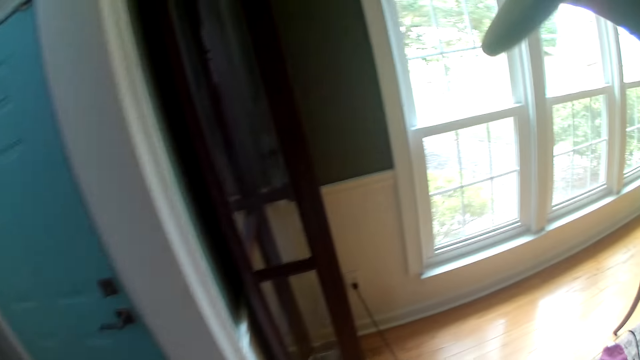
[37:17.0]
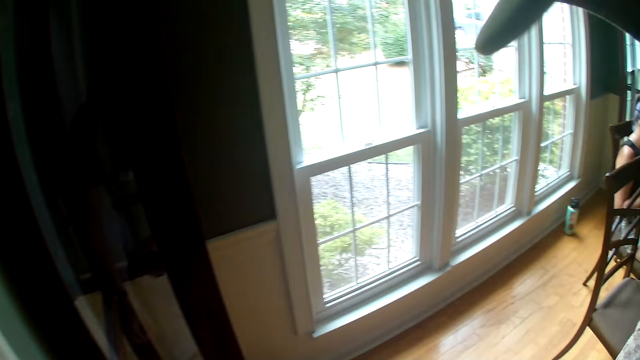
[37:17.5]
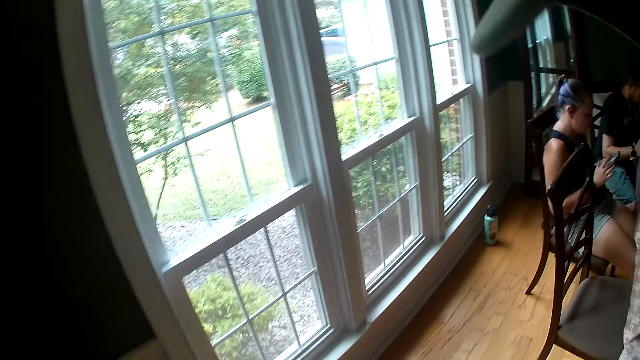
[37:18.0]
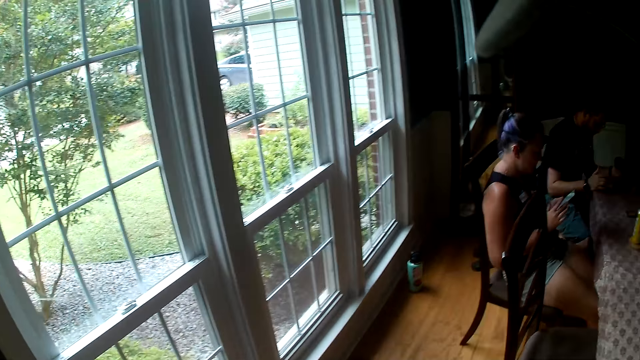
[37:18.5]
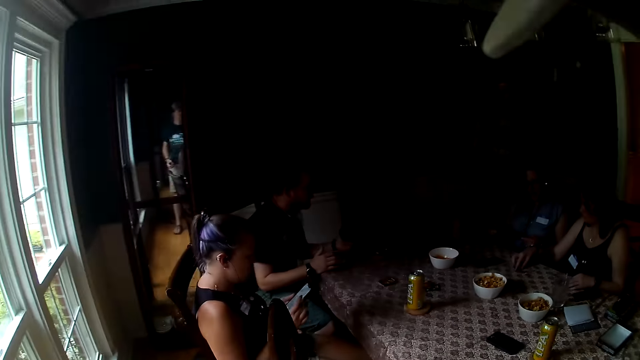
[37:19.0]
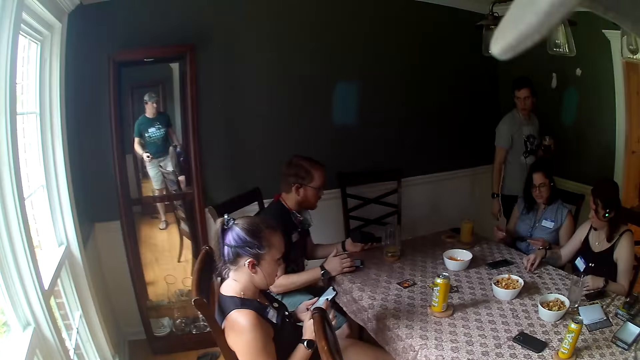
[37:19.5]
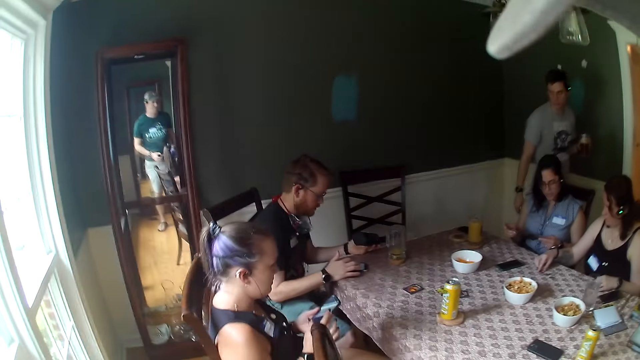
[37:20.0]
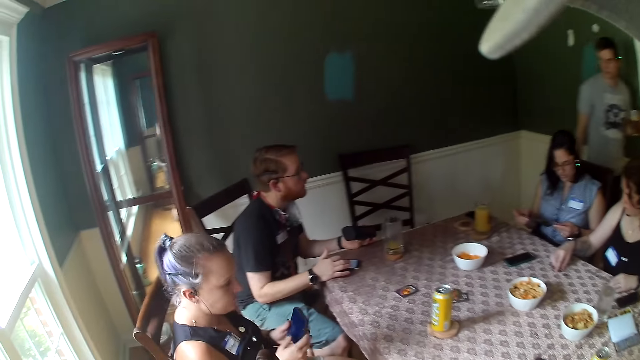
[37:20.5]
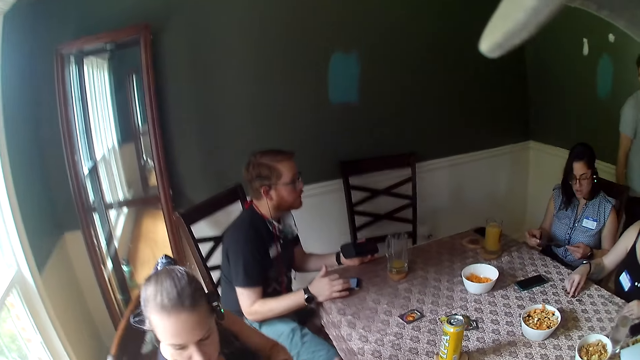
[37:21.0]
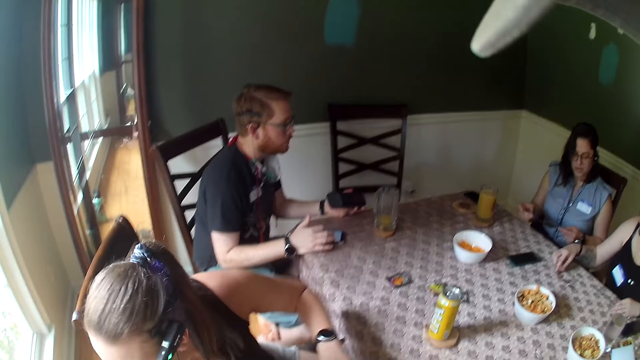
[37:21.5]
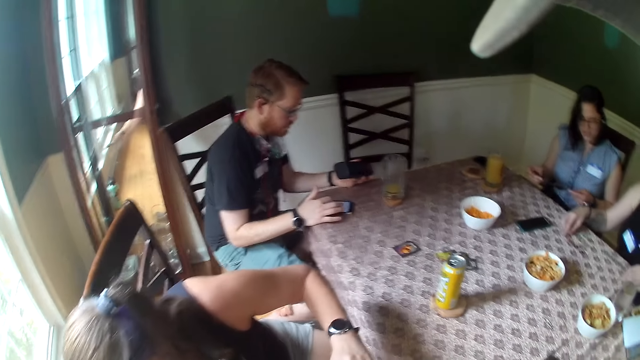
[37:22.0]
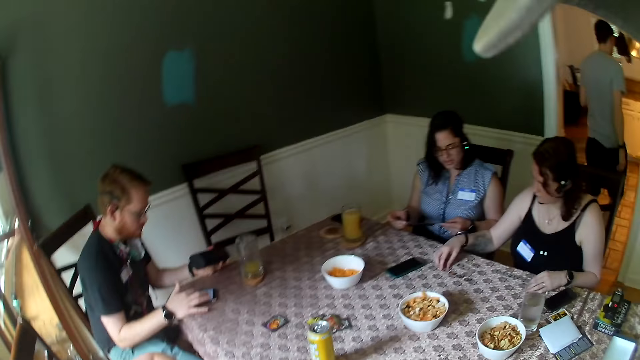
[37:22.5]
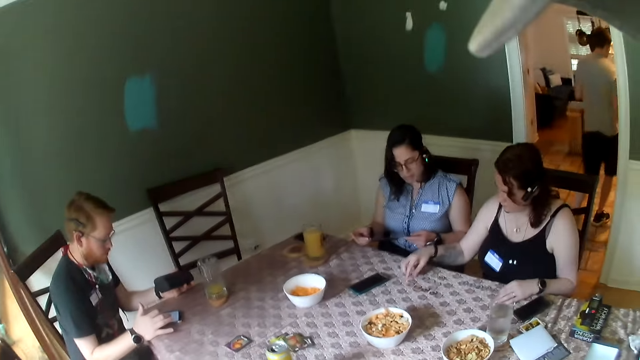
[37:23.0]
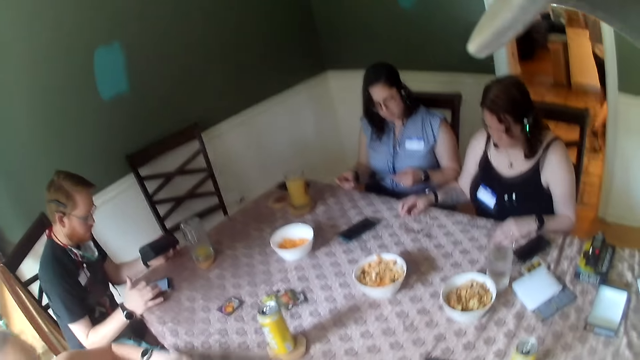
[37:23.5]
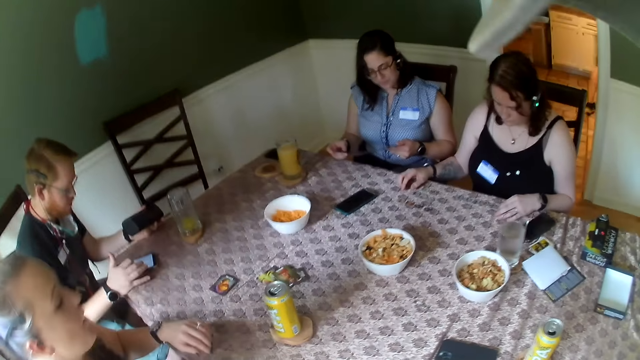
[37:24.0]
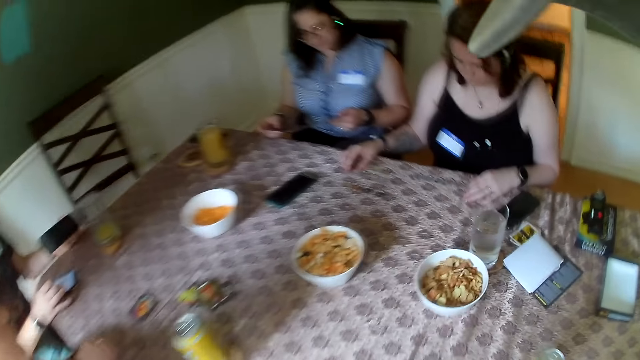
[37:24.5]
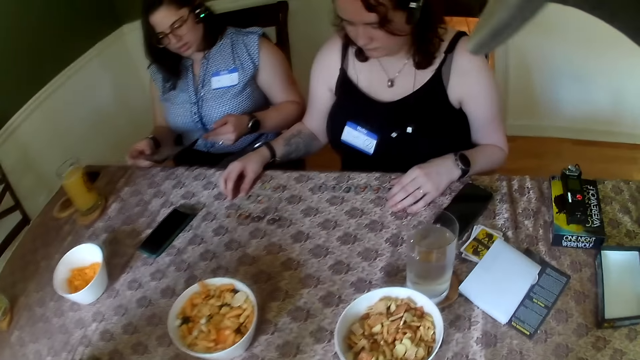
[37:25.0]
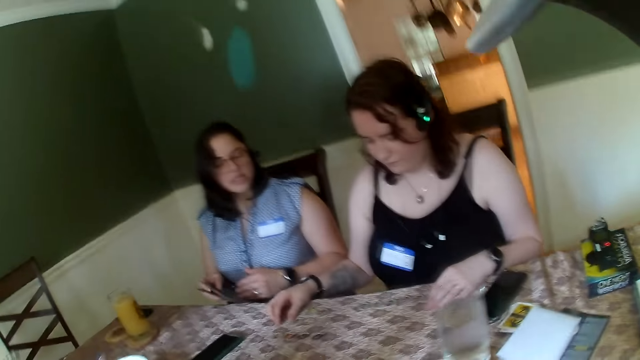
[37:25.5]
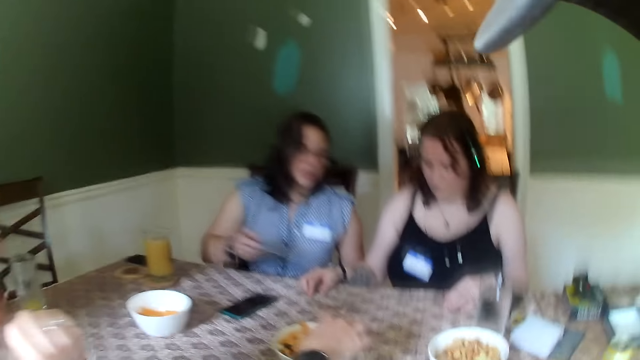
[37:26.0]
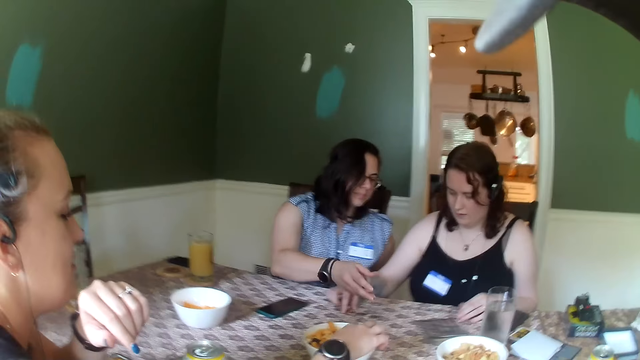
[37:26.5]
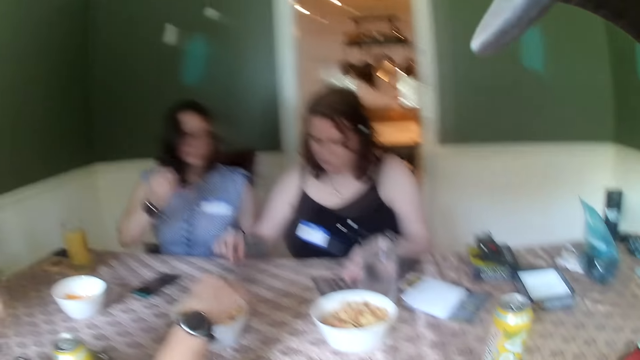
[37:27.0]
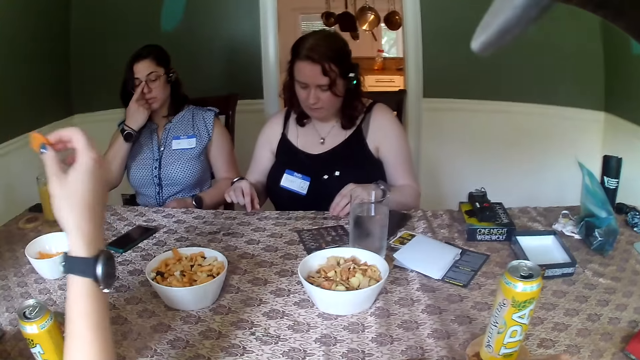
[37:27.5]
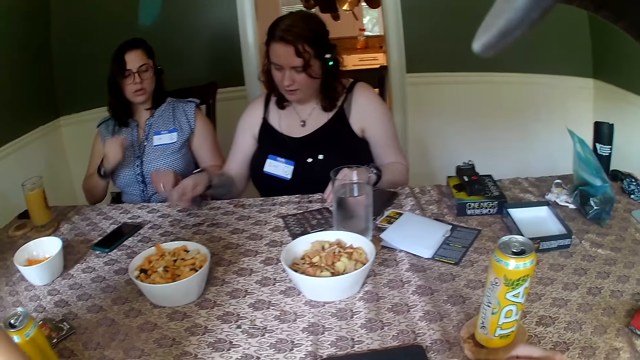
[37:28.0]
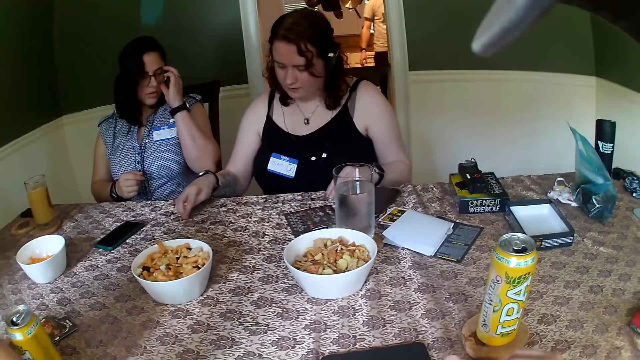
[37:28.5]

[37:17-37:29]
A man walks towards the kitchen. Another man presses a phone on the table with his right hand. The camera wearer sits on his chair at the table. A woman places a leaflet on the table with her right hand.

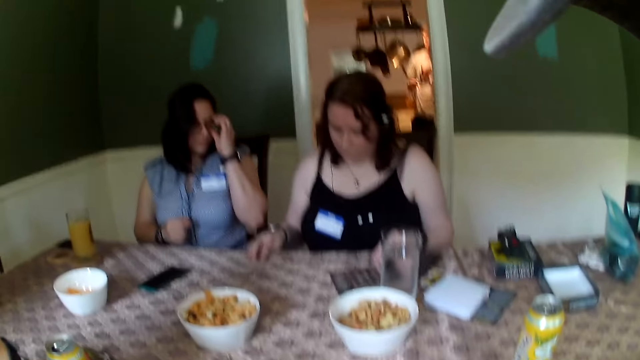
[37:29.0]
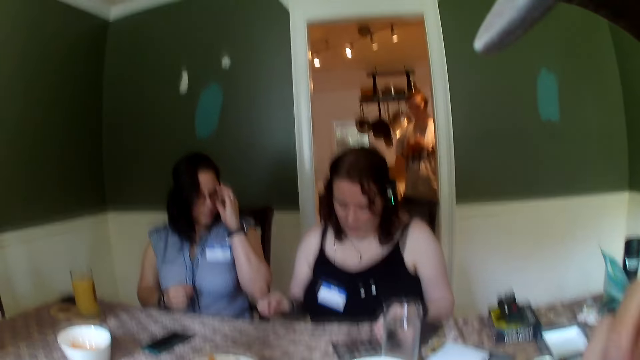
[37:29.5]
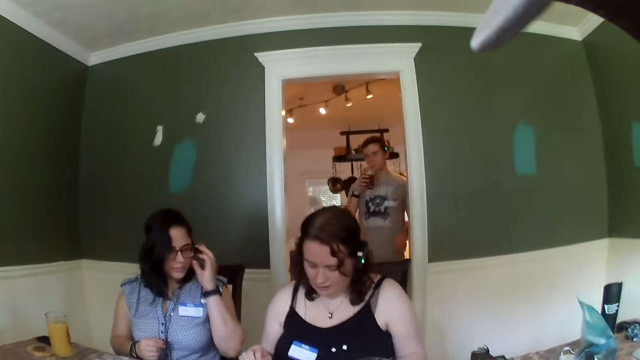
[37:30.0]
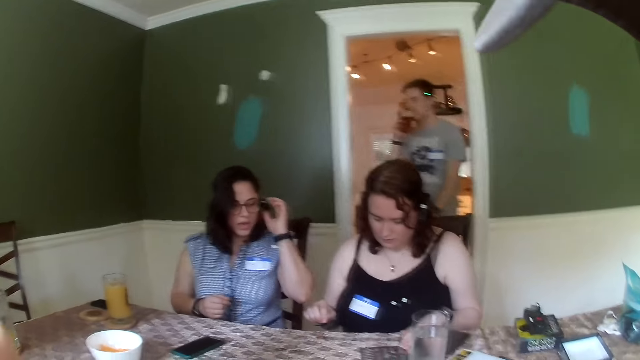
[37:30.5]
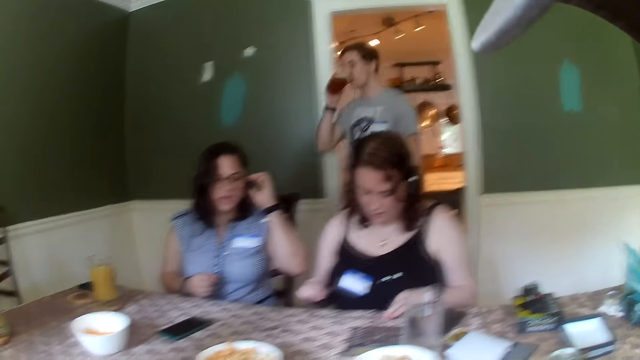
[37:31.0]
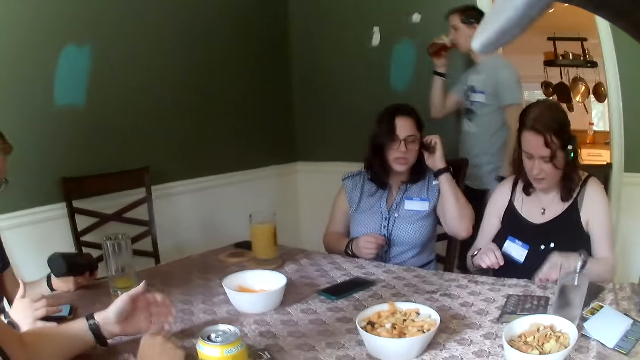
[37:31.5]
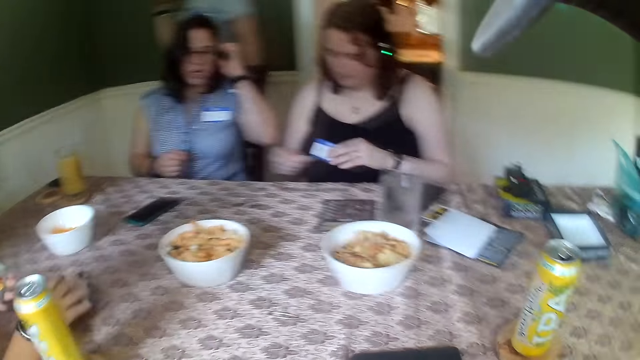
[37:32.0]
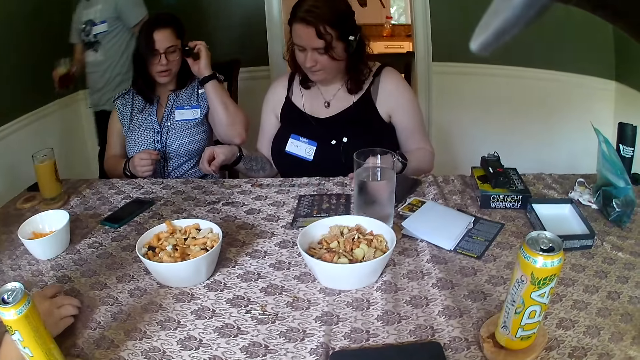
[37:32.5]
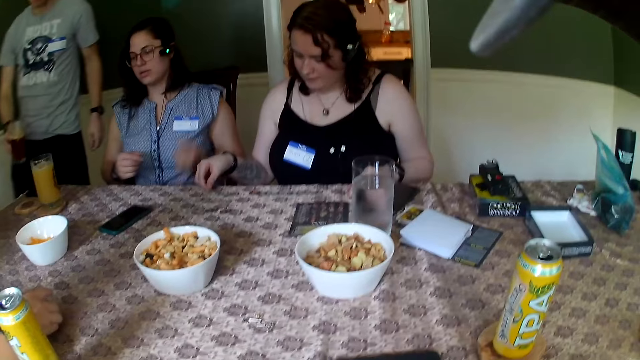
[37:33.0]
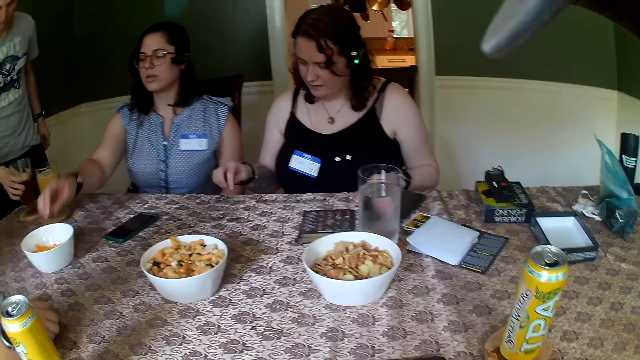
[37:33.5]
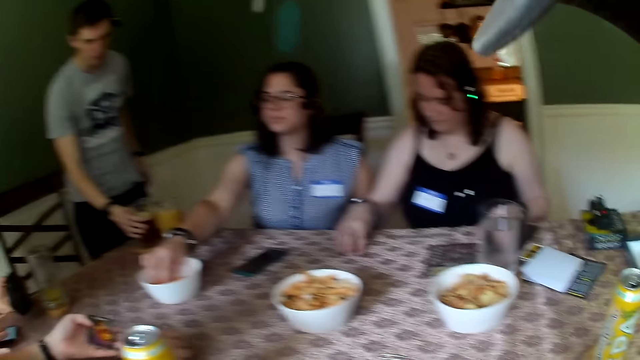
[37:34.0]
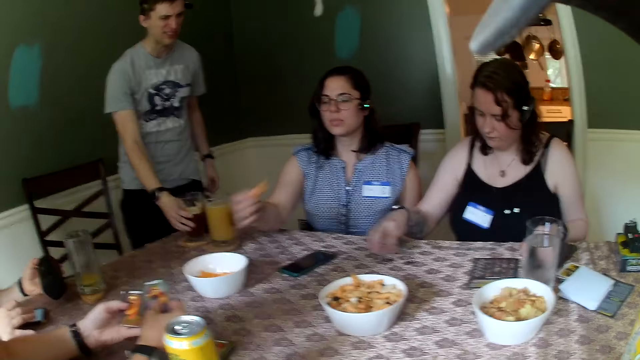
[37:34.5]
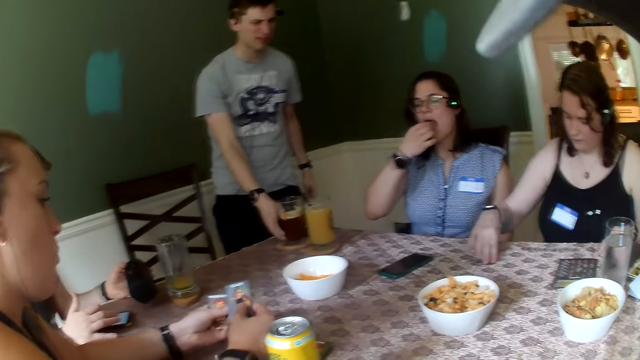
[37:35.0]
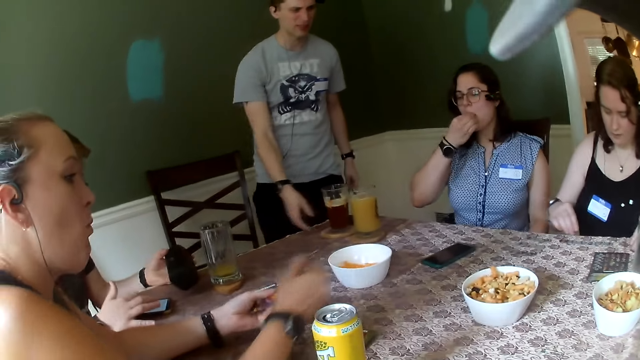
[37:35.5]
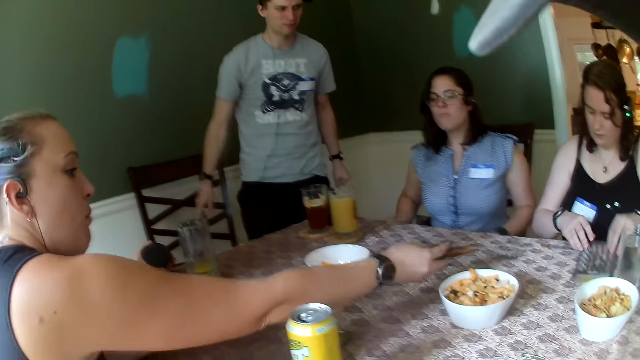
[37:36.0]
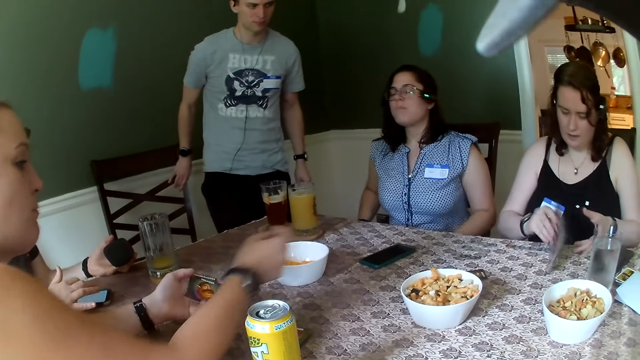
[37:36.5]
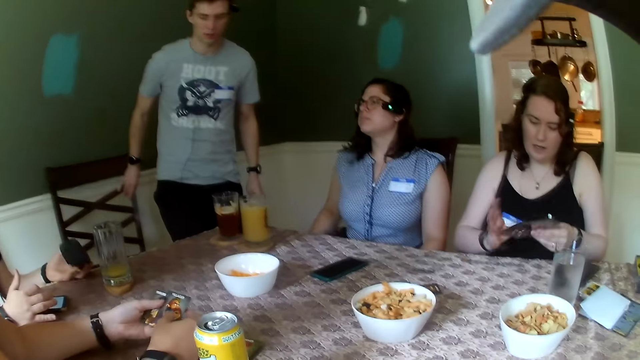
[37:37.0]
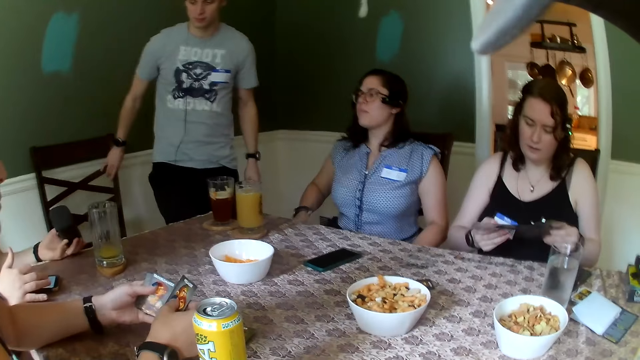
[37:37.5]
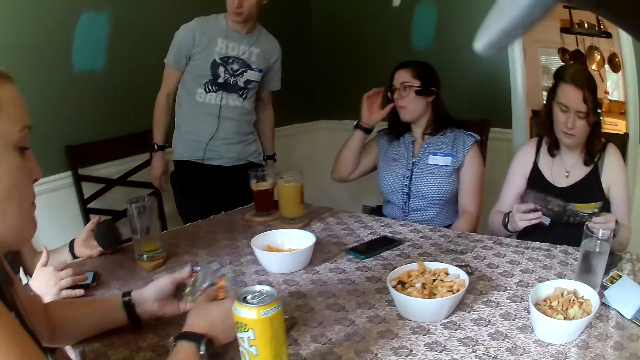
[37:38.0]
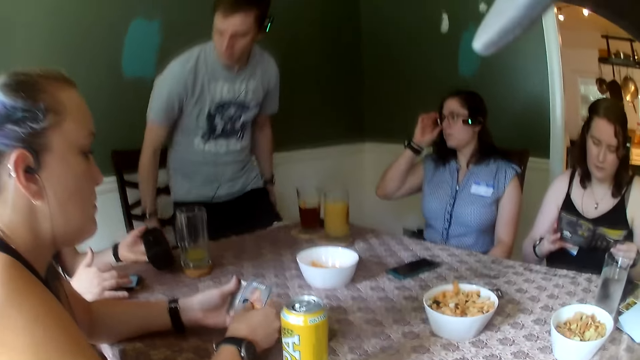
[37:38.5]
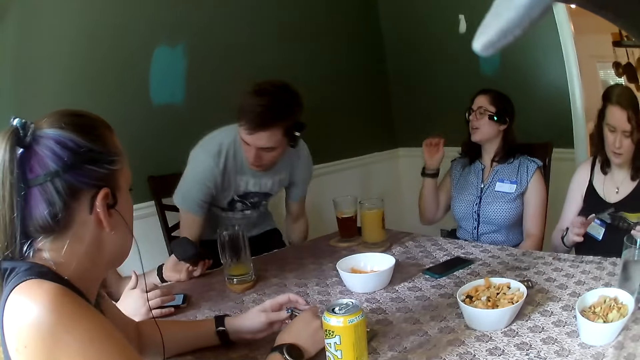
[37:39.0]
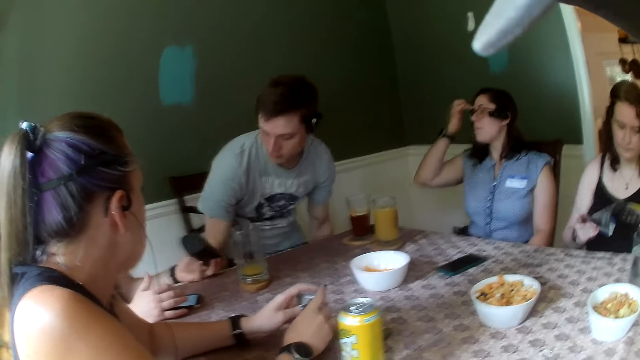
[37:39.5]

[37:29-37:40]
The camera wearer raises her hand. A man walks towards the table. A woman shuffles cards with both hands. The man places a glass cup on a coaster on the table with his right hand. Another woman picks snacks from a white plate on the table. The camera wearer looks around. A third woman picks the leaflet from the table with both hands. Another man interacts with the first man.
